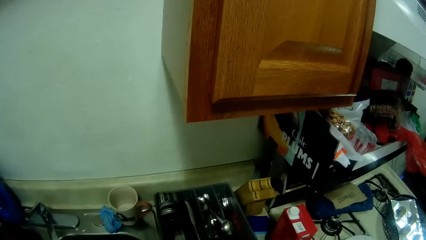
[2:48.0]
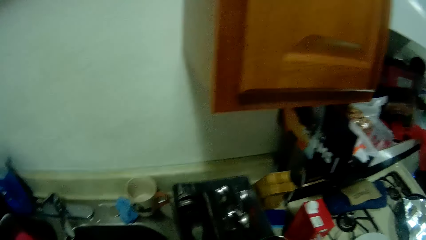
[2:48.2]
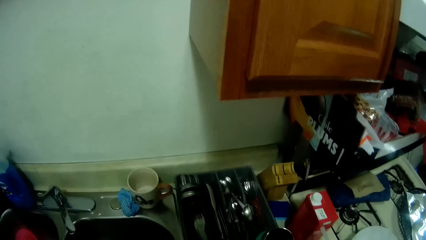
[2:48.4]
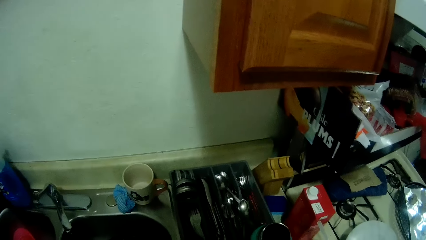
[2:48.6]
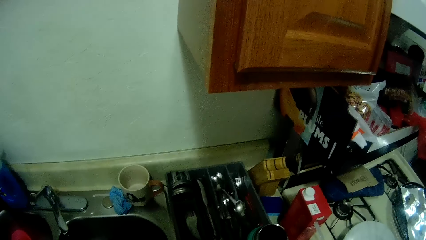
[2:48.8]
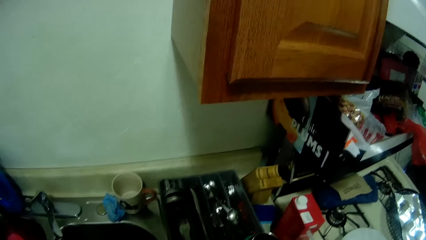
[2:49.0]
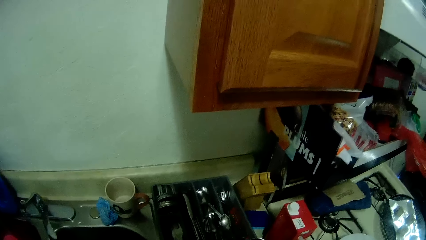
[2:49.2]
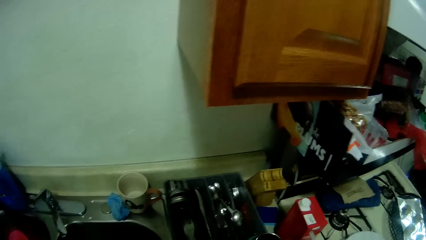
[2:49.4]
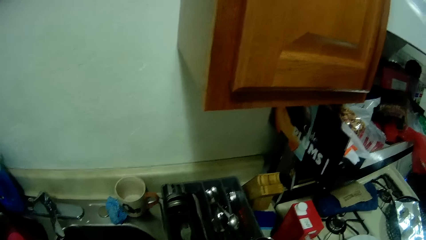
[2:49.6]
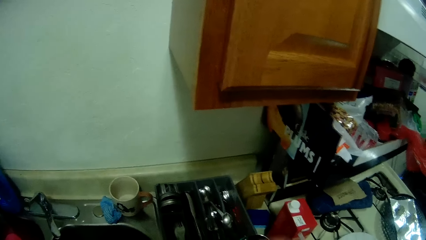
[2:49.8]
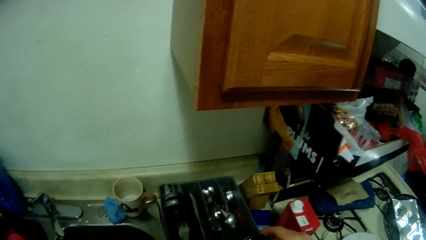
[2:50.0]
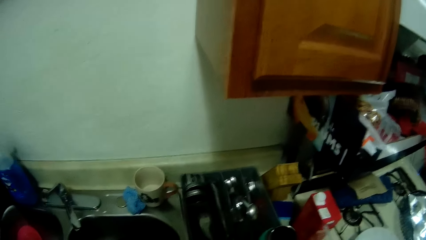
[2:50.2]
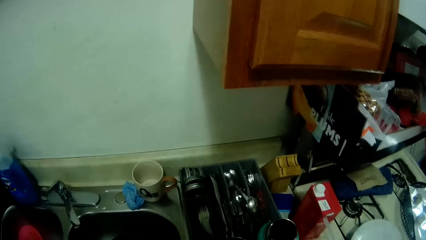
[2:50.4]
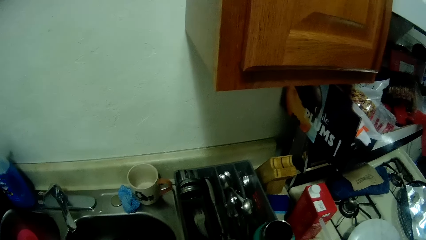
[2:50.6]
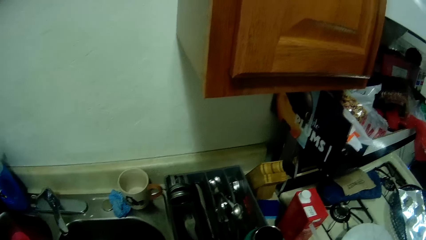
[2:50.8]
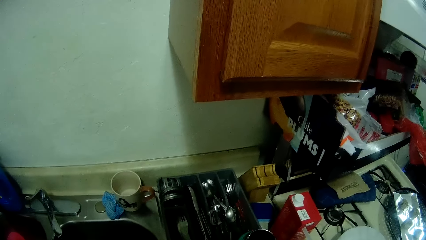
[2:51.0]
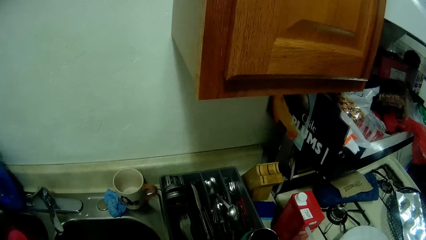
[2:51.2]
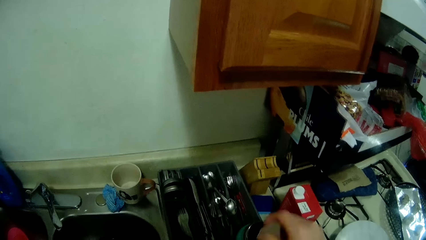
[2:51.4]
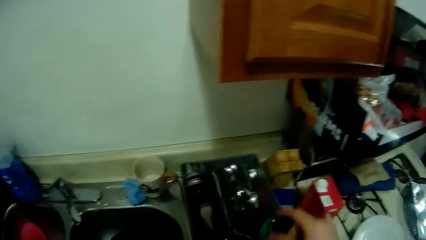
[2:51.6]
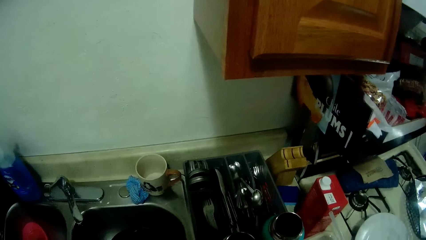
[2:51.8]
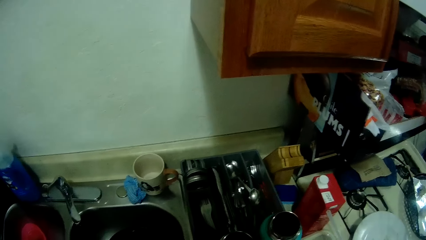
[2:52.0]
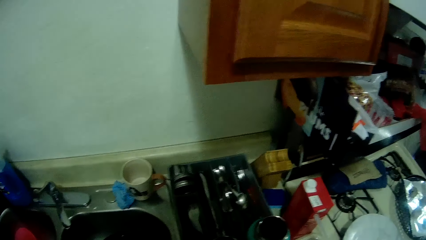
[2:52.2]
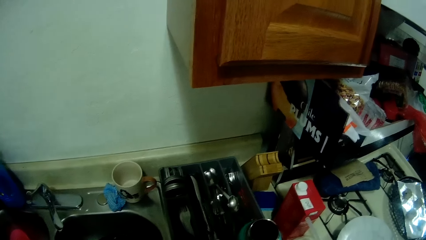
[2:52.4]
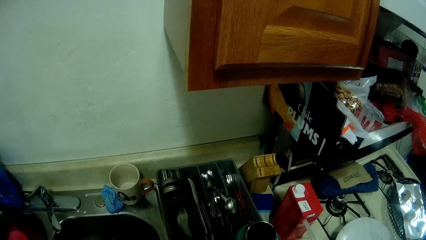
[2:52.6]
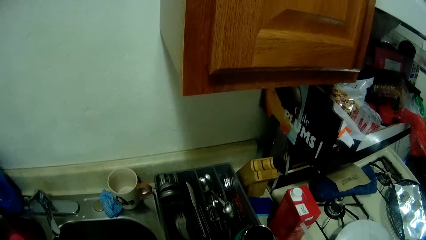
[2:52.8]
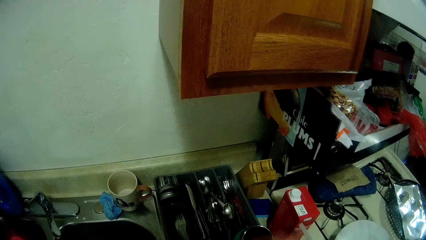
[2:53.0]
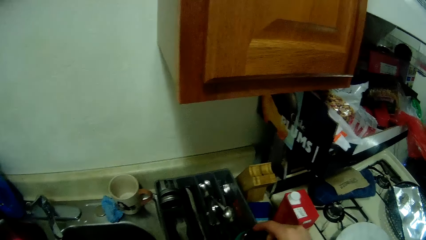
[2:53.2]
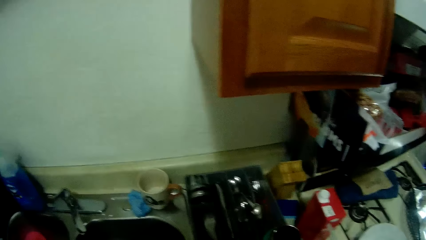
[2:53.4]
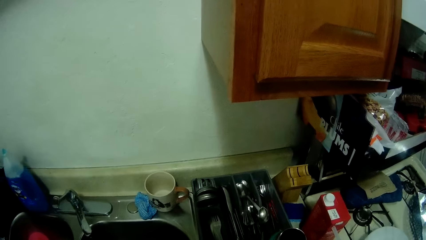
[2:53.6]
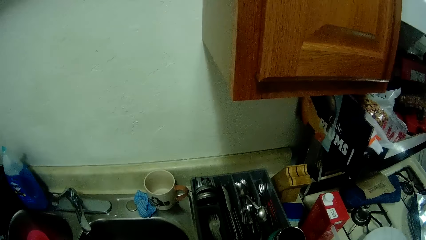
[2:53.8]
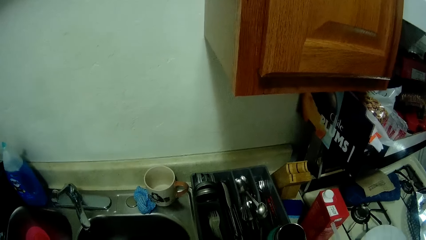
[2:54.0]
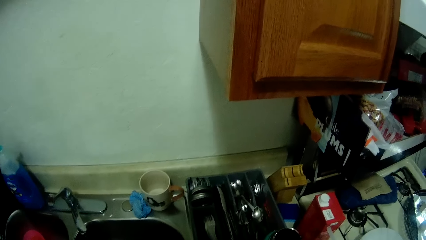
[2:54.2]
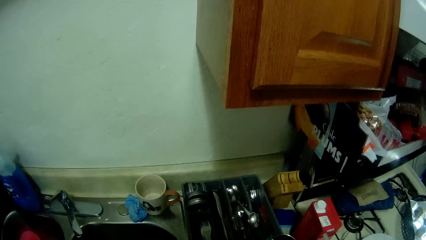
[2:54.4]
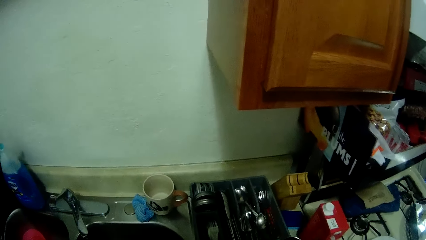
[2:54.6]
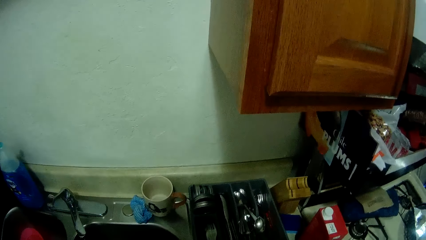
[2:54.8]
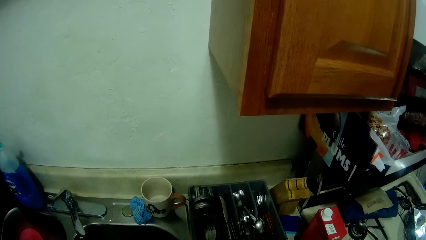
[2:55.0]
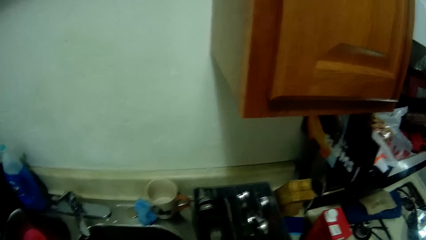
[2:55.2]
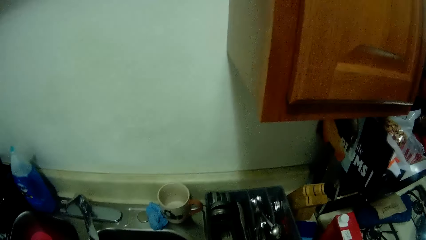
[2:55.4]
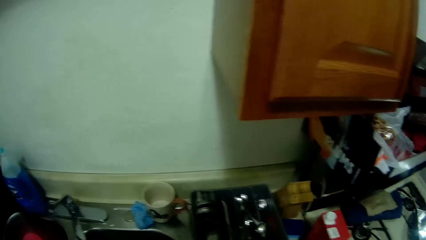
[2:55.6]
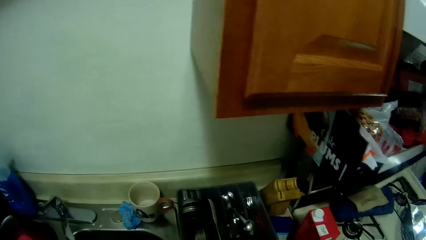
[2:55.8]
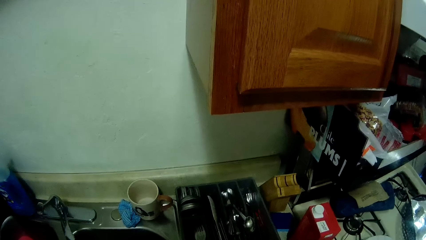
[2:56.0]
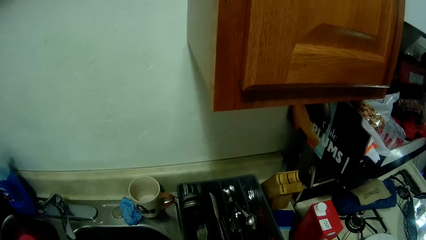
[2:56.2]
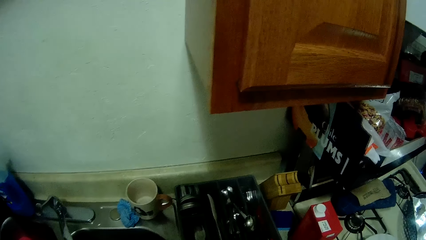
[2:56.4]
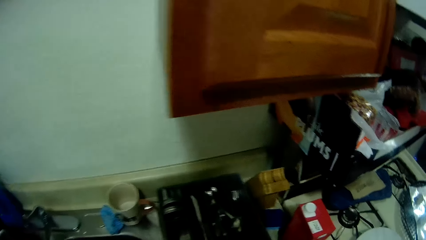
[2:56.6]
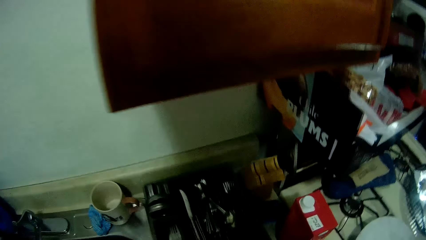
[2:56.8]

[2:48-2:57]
The camera wearer puts ice cubes on the water bottle.

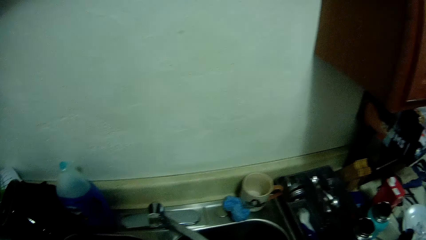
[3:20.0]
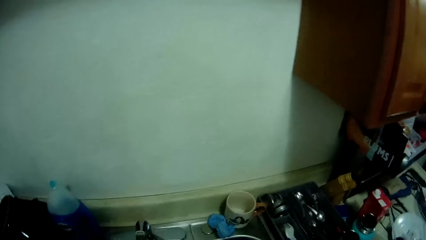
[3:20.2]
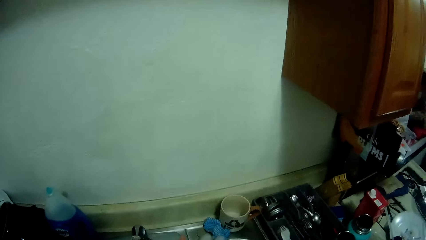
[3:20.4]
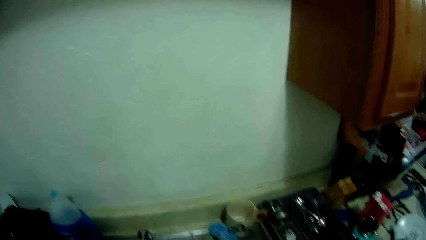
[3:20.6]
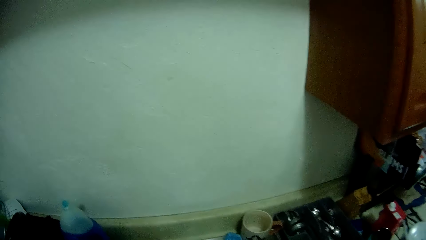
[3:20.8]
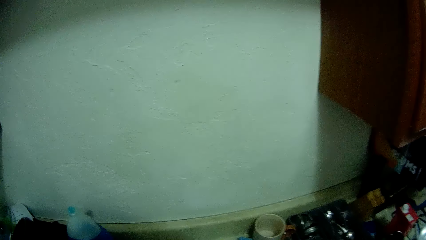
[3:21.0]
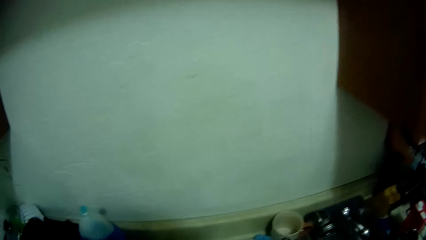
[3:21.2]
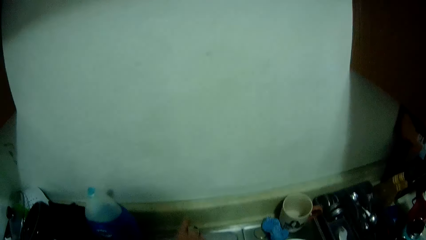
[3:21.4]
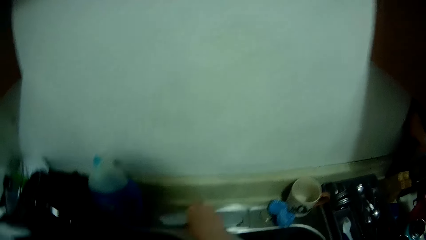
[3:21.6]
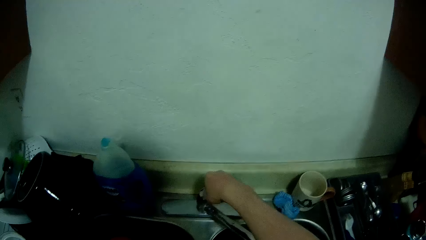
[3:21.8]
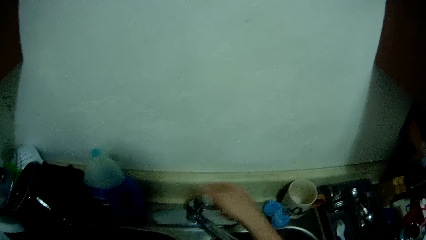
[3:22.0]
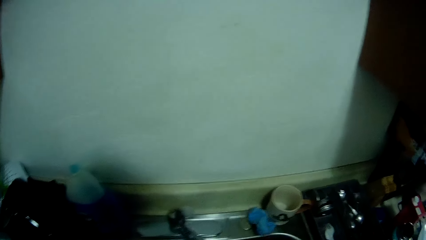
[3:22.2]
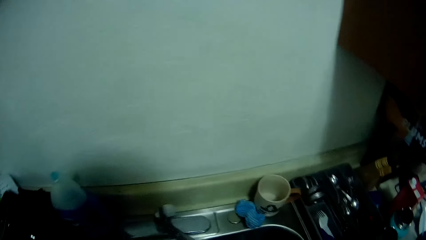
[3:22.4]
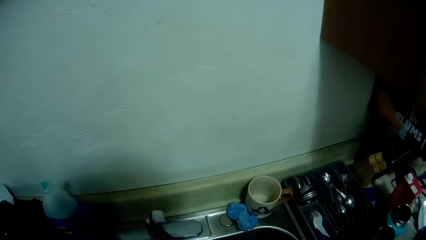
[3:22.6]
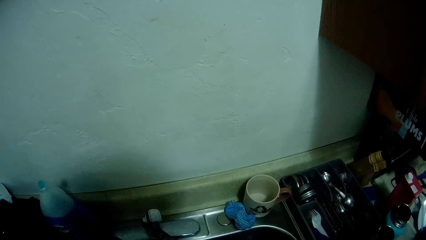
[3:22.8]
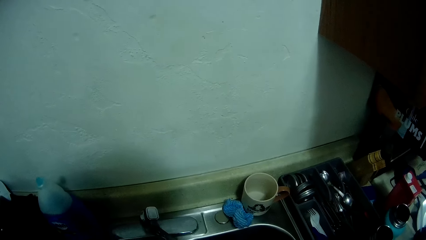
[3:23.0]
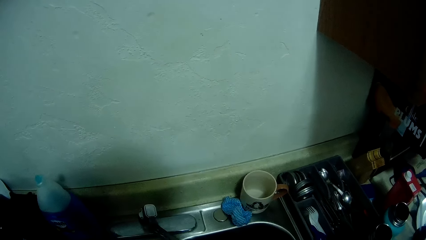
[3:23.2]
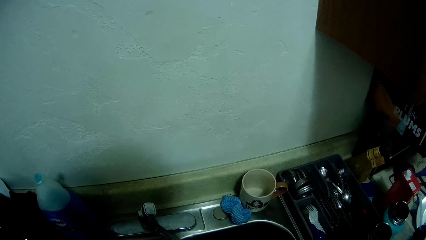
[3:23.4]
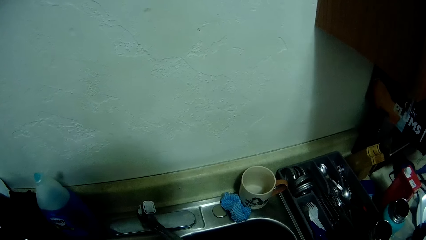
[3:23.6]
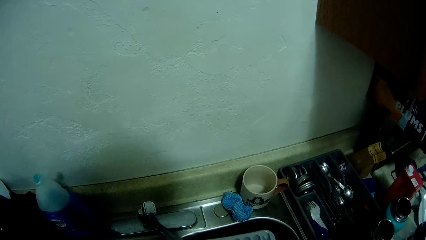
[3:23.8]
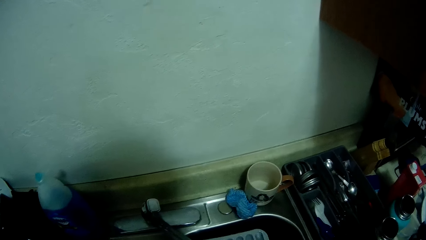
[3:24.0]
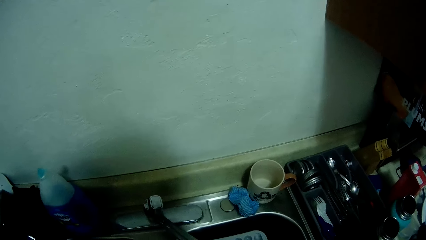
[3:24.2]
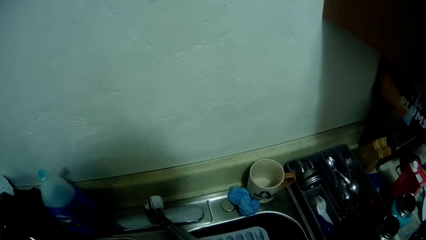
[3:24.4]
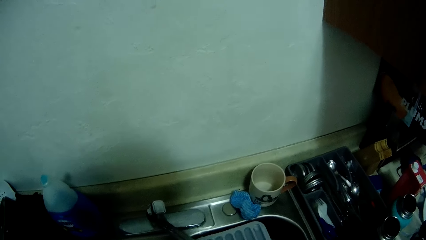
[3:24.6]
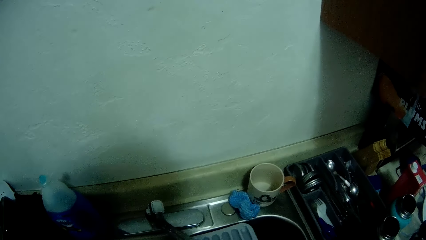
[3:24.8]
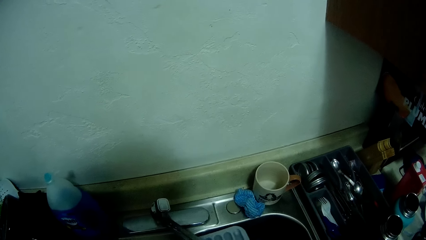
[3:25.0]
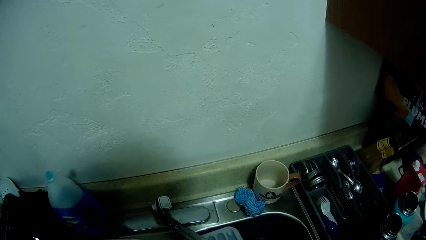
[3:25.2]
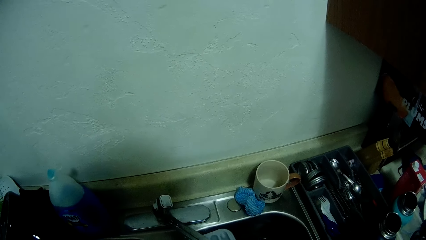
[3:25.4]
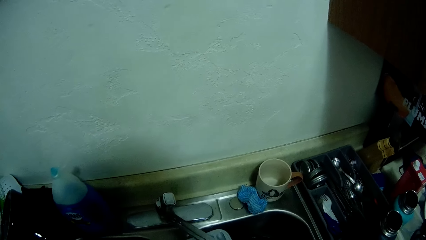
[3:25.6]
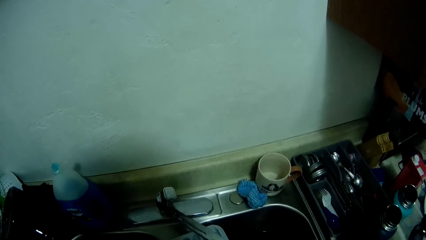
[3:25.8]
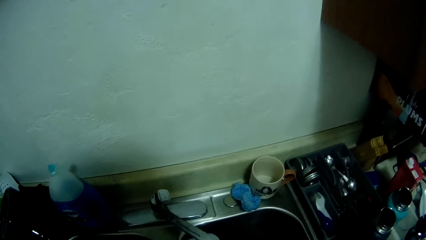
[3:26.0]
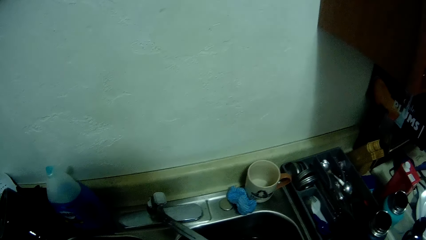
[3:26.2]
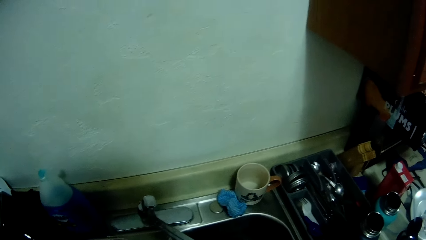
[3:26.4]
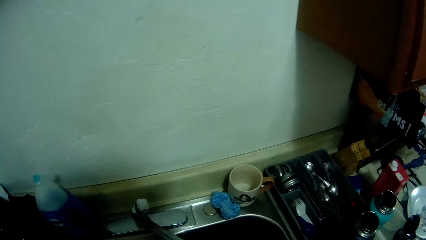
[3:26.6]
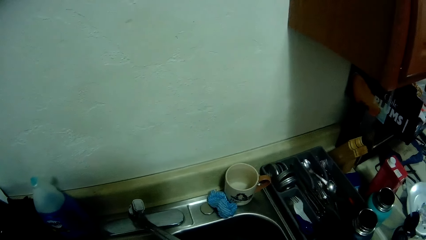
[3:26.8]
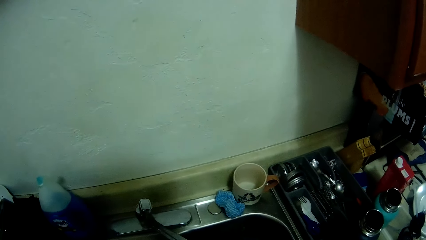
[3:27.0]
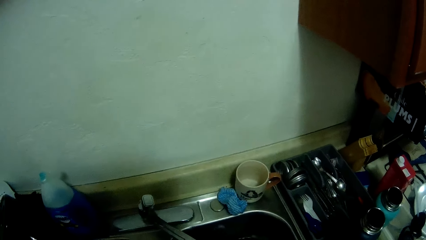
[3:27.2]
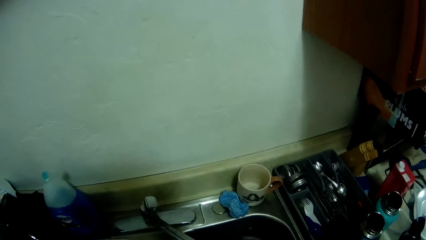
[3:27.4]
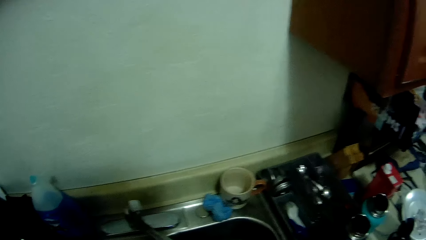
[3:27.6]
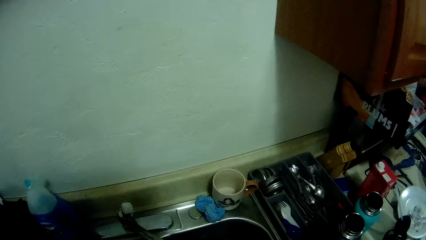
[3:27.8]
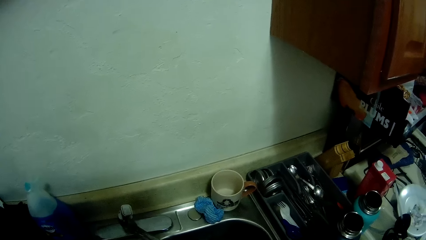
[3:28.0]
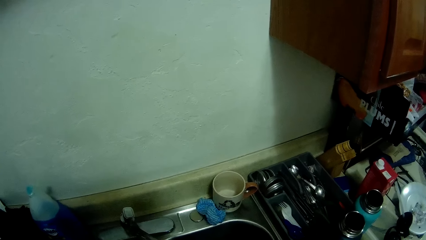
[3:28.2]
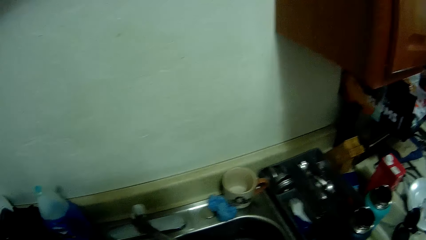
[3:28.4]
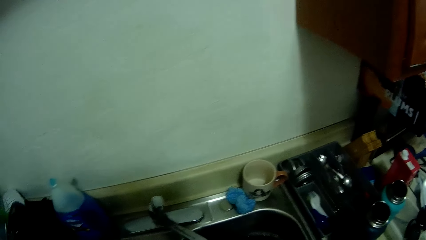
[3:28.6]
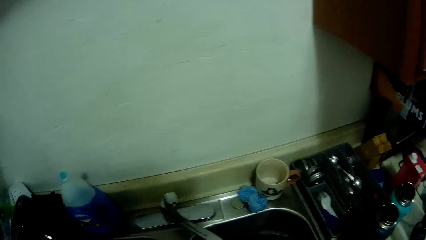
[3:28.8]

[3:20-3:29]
The camera wearer turns on the sink tap. They put water in the plastic square ice maker. They wash the ice cube tray.
